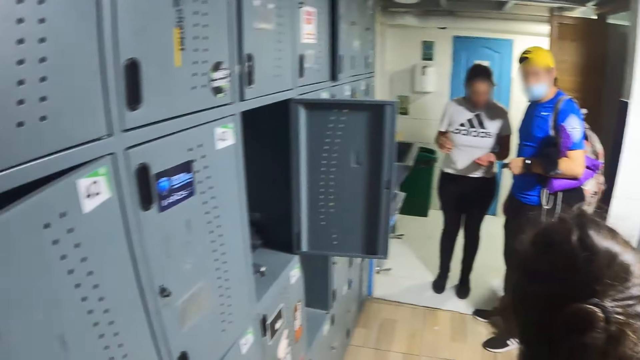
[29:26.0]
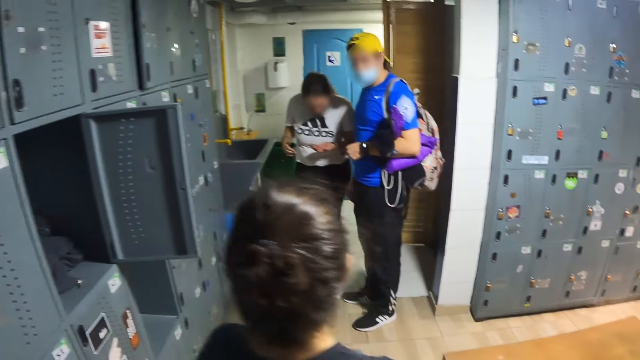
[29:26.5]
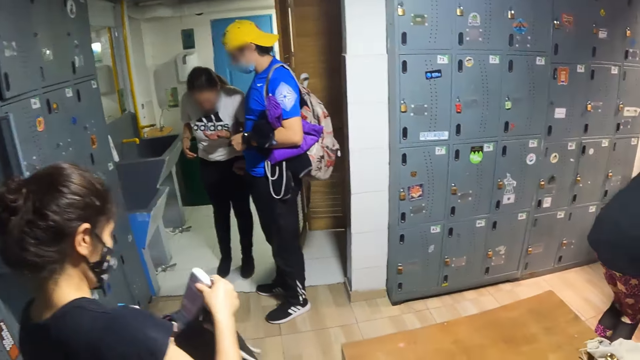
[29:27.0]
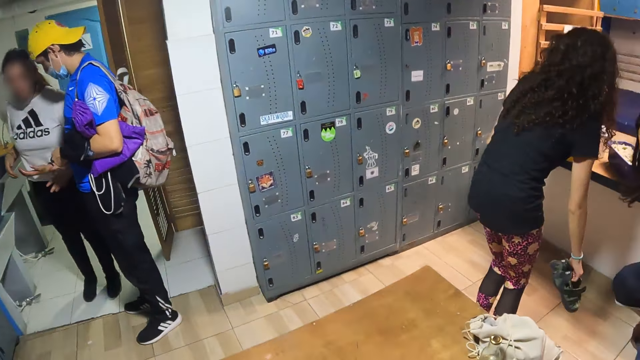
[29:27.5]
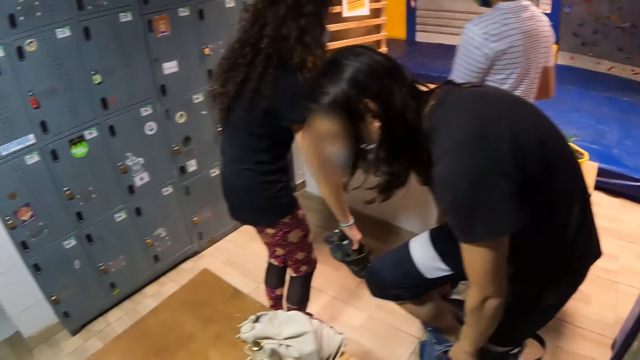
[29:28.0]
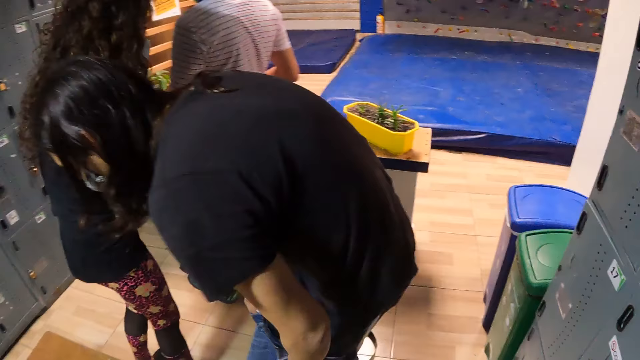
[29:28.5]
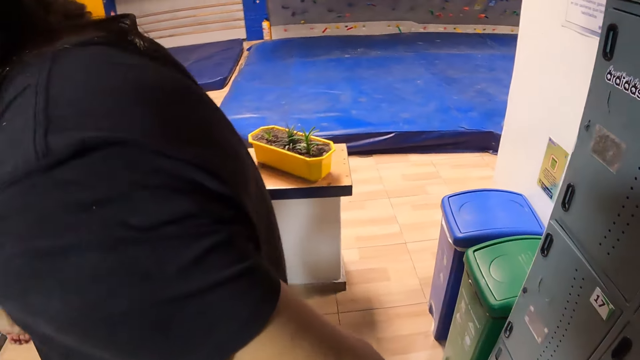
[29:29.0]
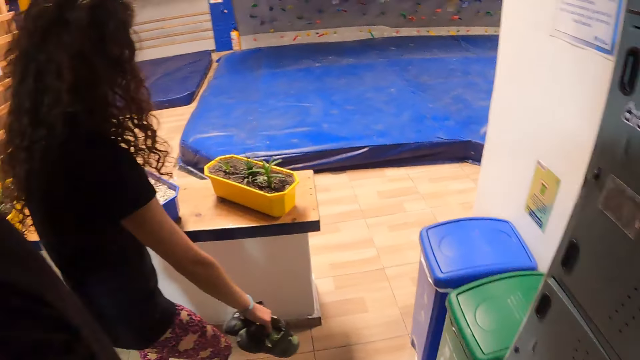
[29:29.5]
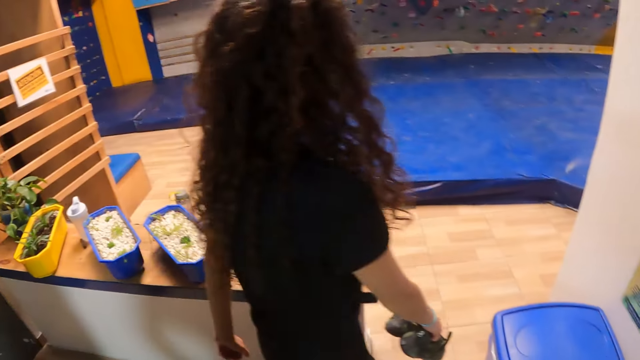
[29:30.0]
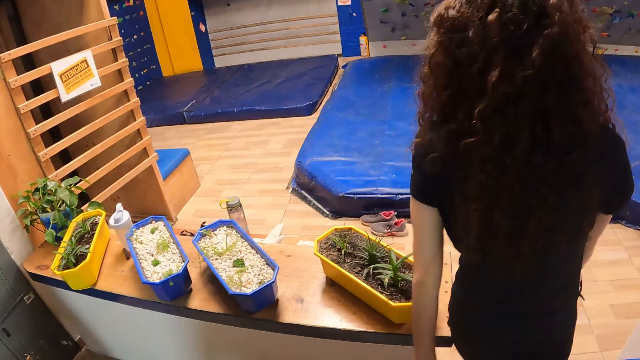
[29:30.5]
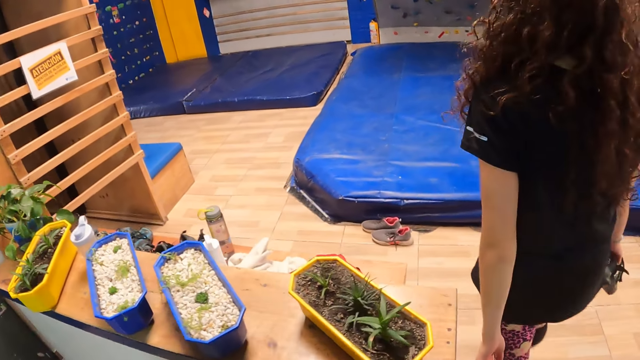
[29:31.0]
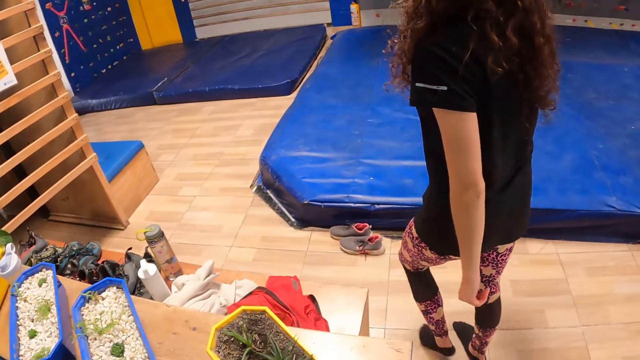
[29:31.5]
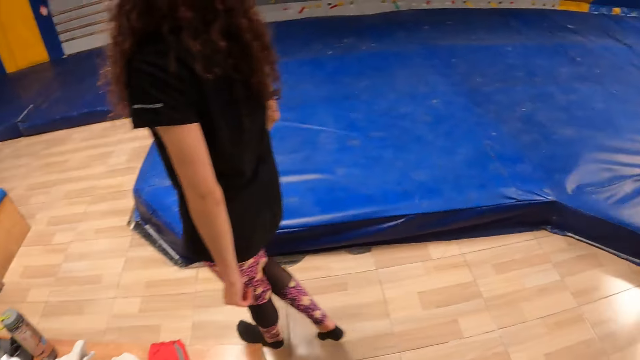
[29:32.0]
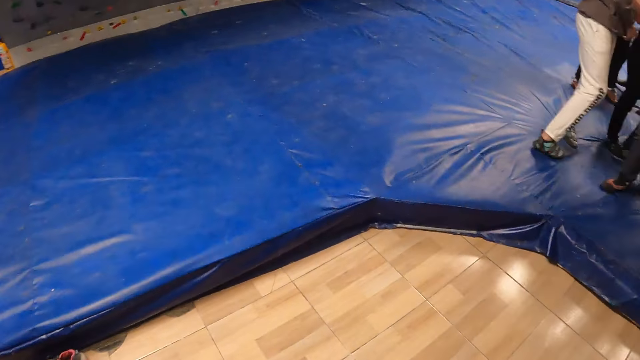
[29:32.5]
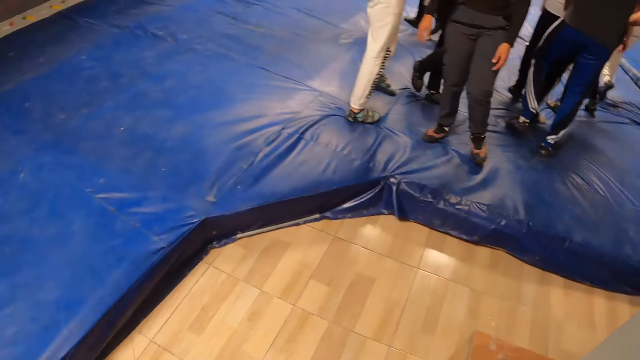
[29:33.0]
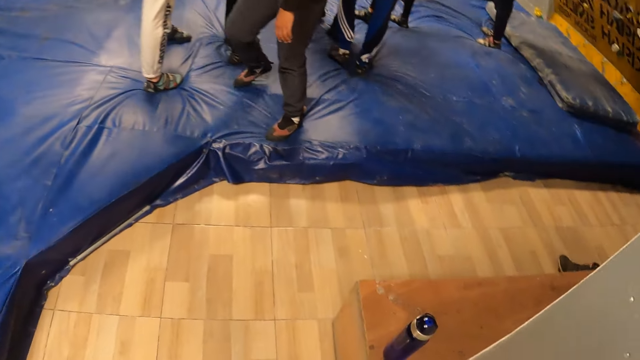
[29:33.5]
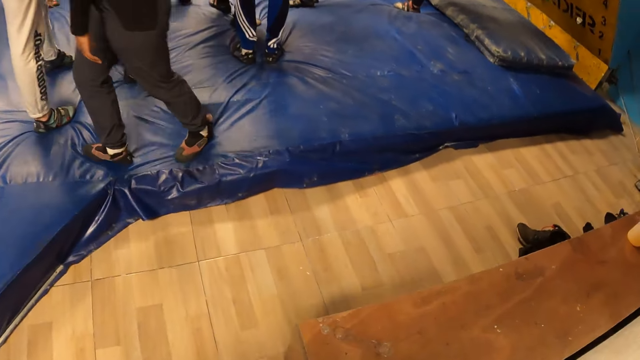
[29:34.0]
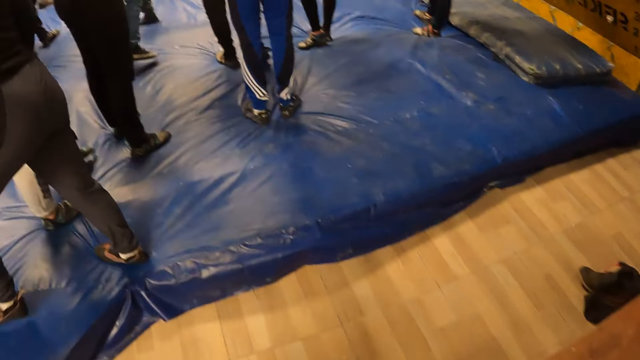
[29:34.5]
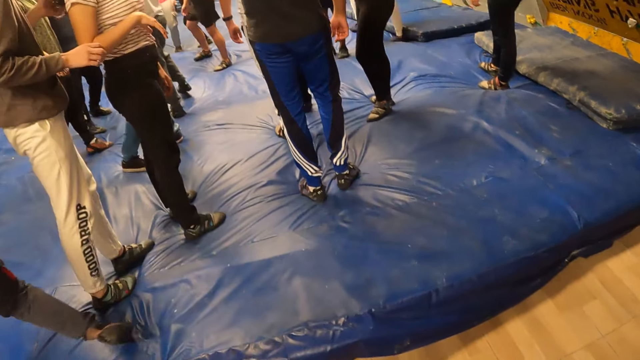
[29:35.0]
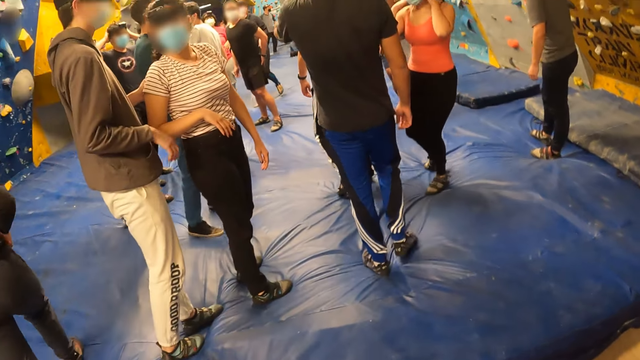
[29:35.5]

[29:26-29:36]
The camera wearer closes the locker cabinet with her right hand. A lady stands beside a man. Another man wears the trouser. Another lady stands from the table. A woman walks in front of the camera wearer. The other lady walks out of the locker room. The camera wearer walks out of the locker room.

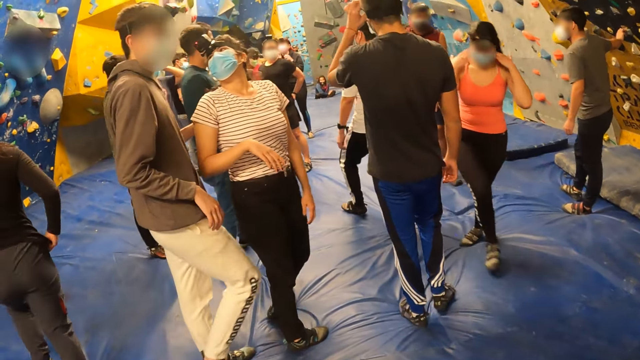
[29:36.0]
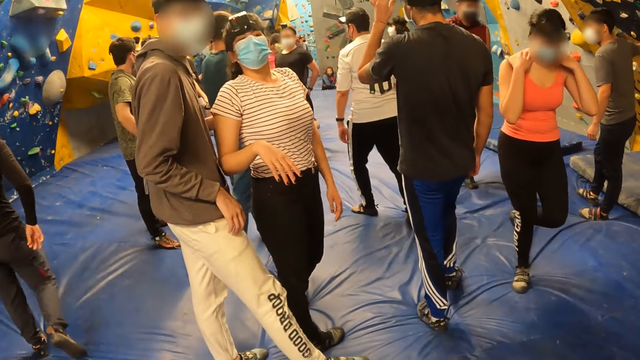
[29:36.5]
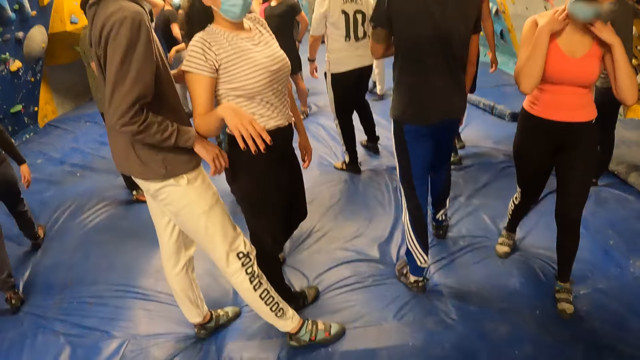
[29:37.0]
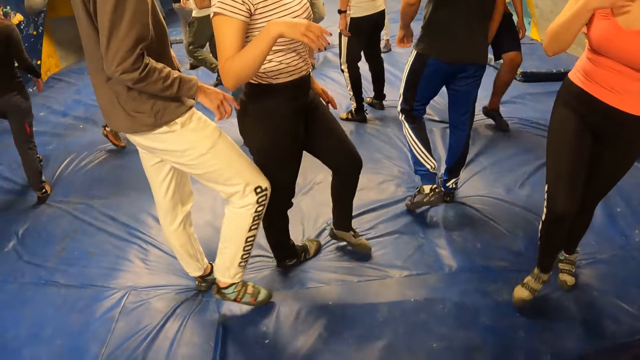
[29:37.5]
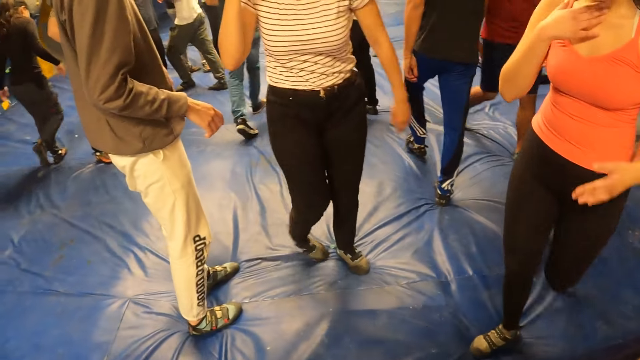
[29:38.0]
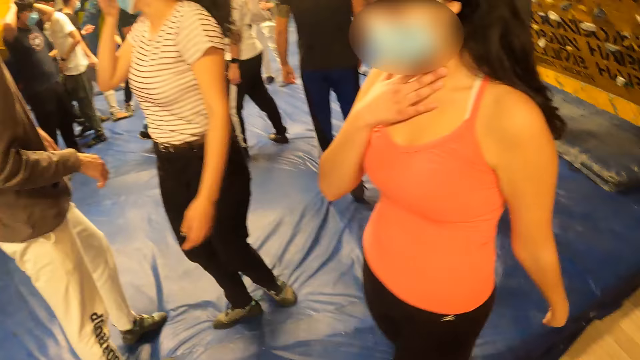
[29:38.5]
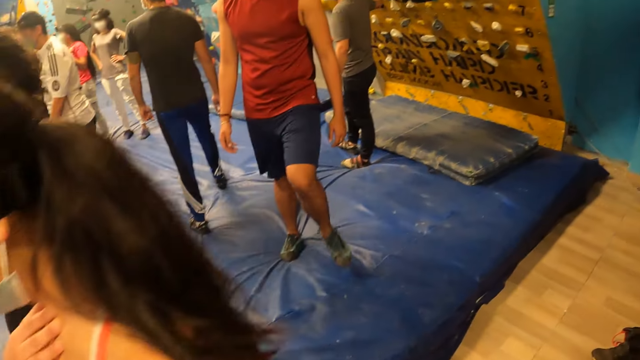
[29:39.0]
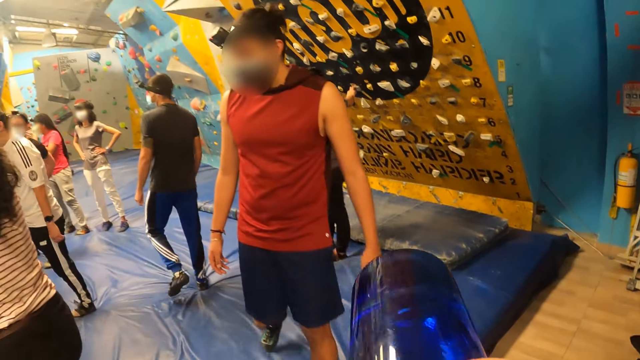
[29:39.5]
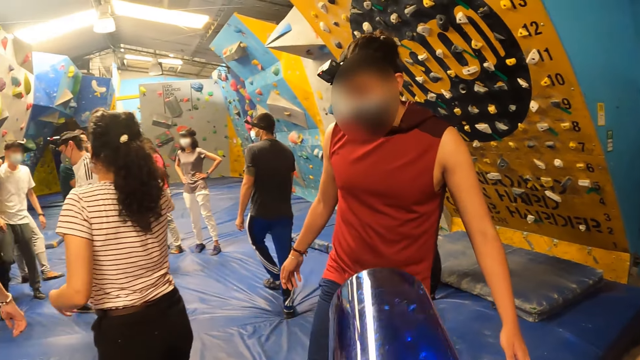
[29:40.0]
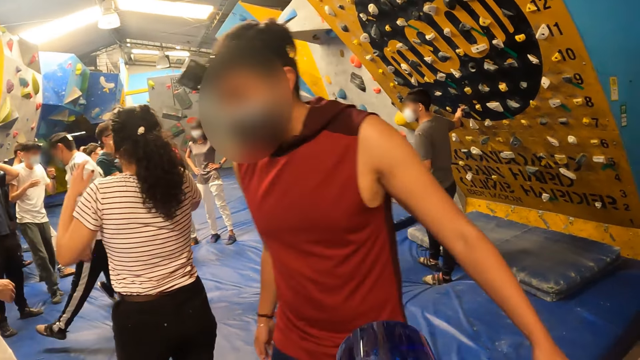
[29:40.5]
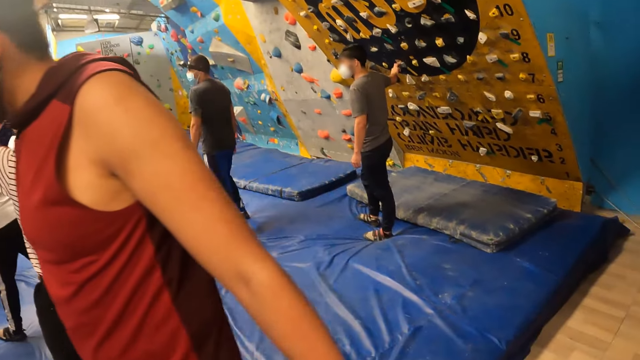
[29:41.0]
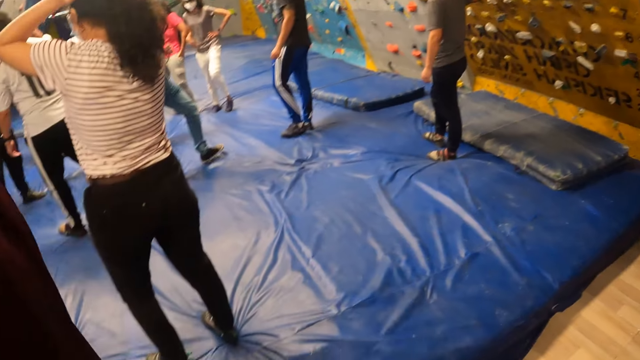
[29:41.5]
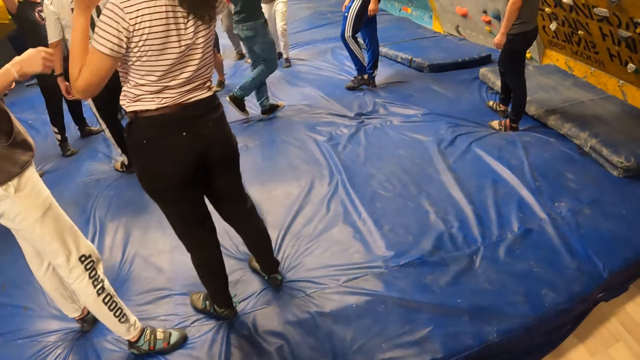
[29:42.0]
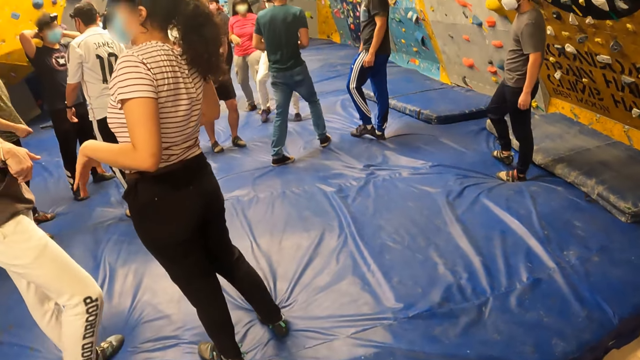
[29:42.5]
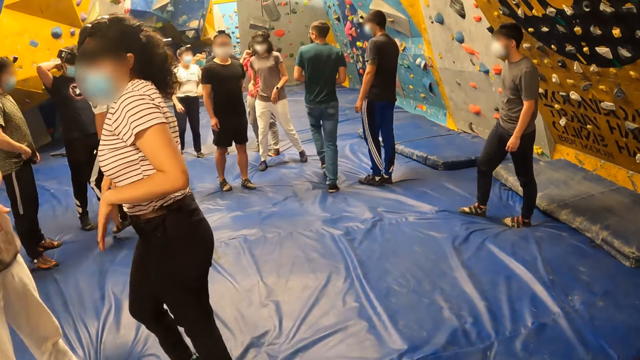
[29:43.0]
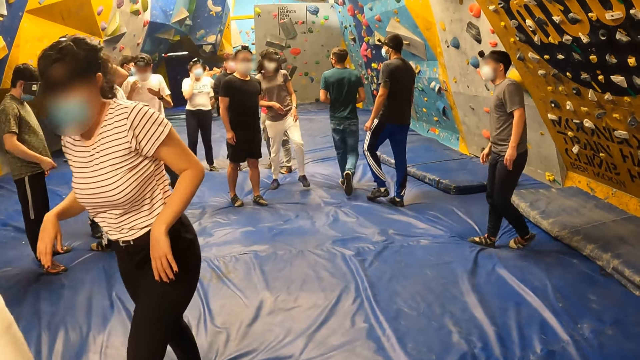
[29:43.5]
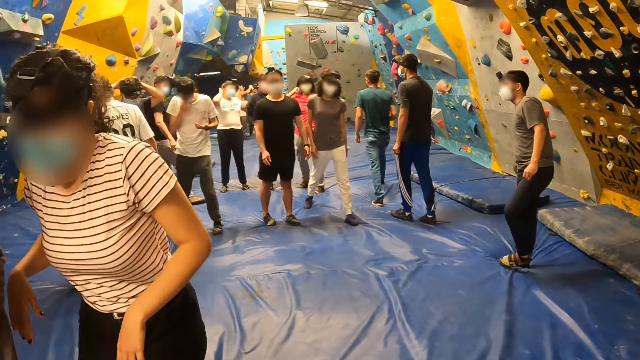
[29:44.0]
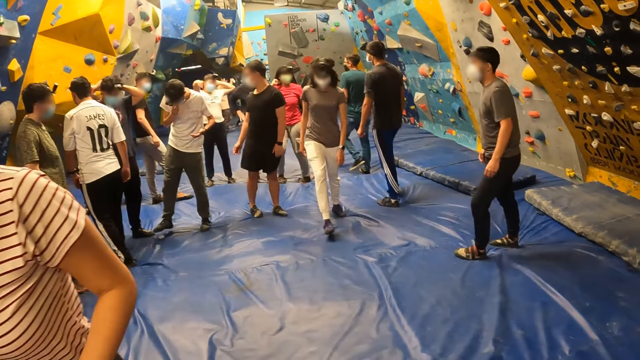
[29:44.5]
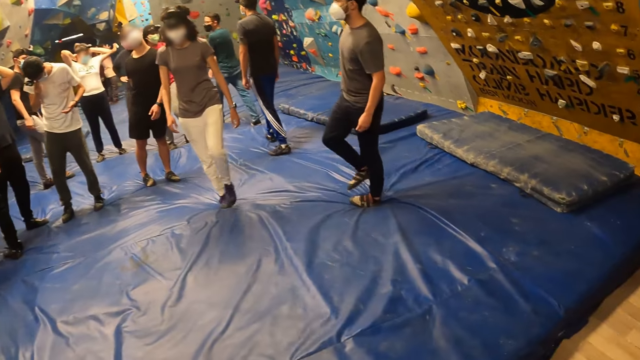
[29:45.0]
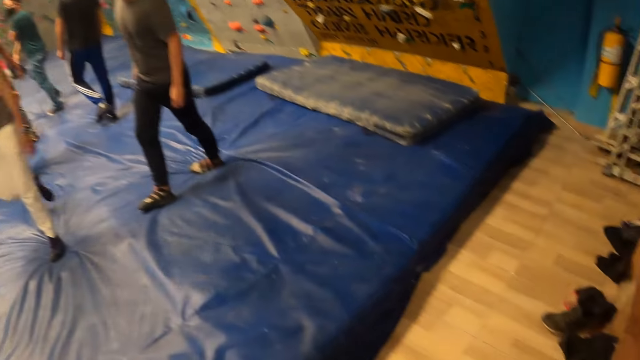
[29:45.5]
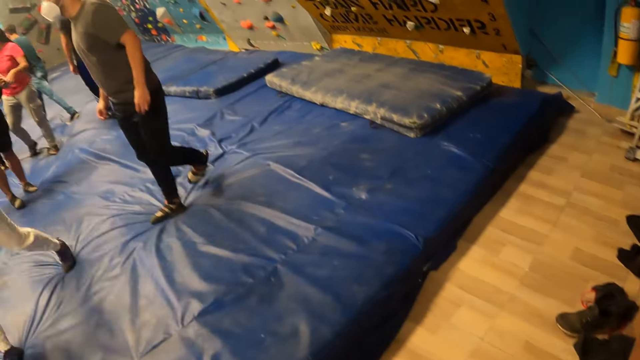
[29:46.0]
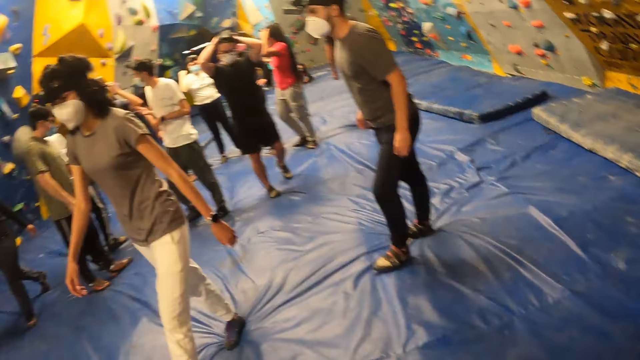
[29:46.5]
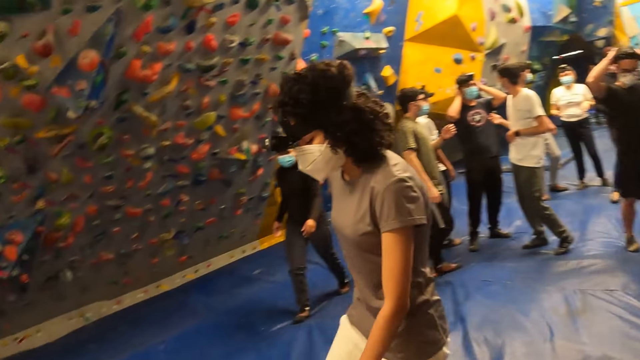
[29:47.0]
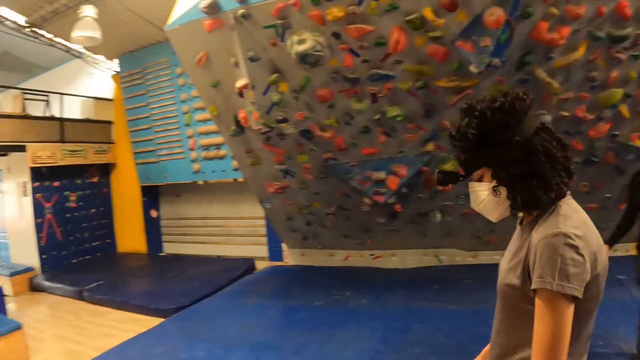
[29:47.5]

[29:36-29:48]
A woman walks past the camera wearer. The camera wearer drinks water from a bottle in her right hand. She raises a plastic. A man walks past the camera wearer.
